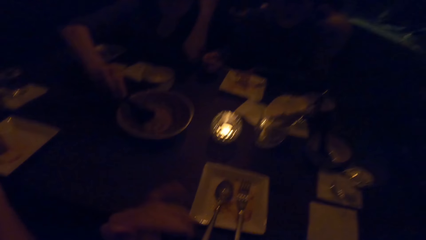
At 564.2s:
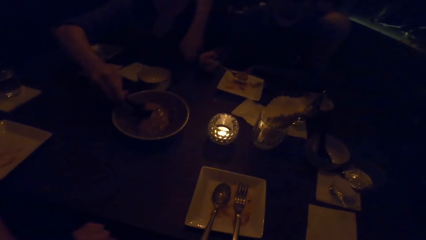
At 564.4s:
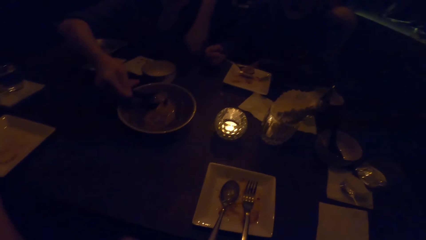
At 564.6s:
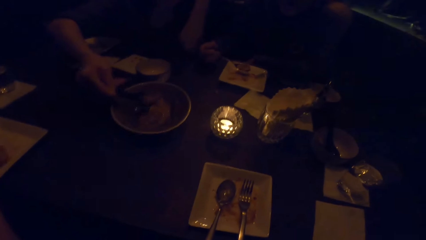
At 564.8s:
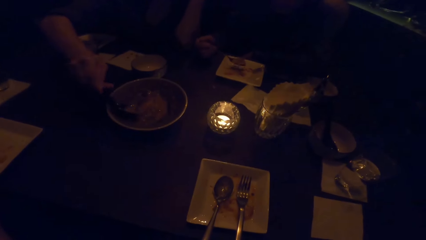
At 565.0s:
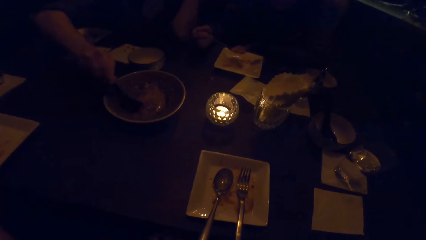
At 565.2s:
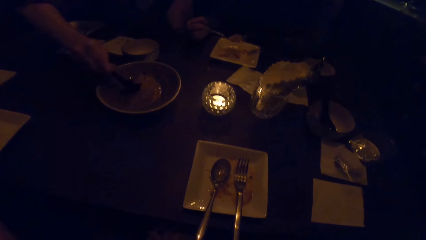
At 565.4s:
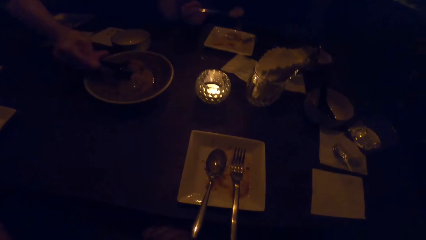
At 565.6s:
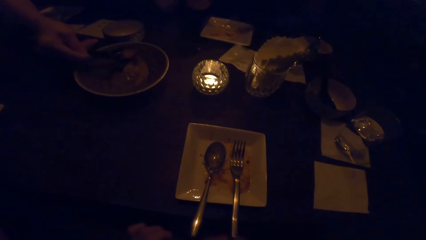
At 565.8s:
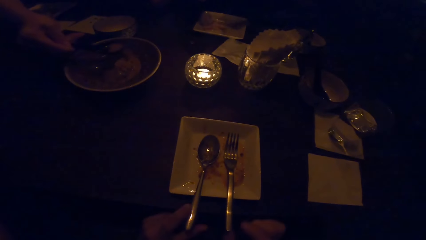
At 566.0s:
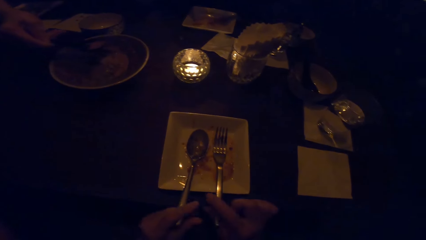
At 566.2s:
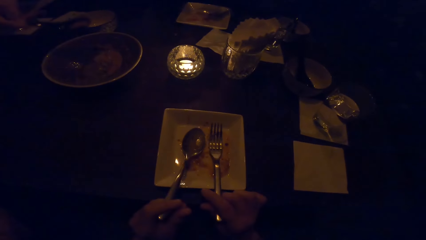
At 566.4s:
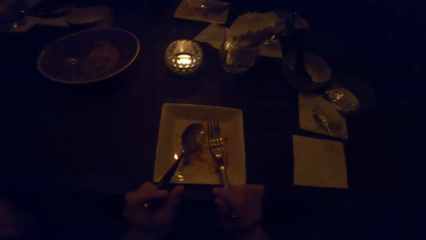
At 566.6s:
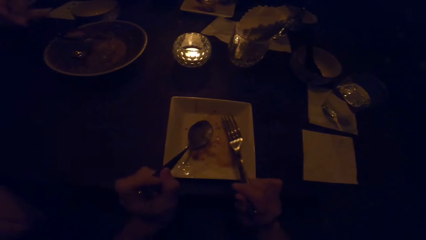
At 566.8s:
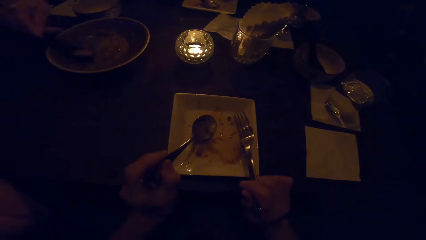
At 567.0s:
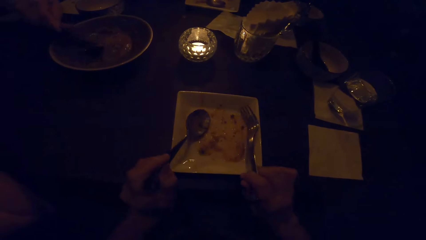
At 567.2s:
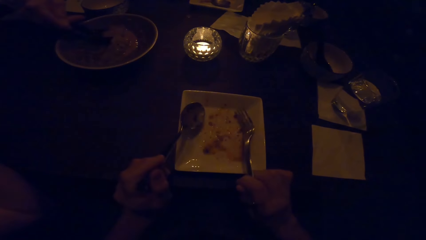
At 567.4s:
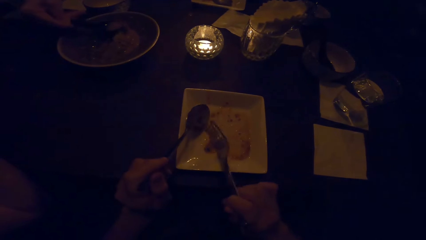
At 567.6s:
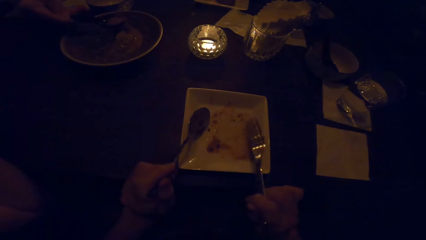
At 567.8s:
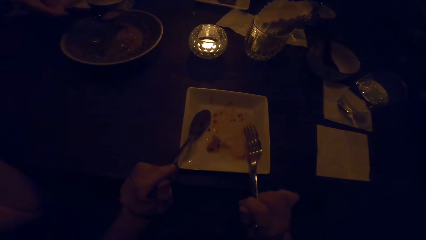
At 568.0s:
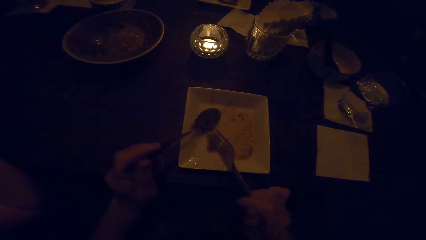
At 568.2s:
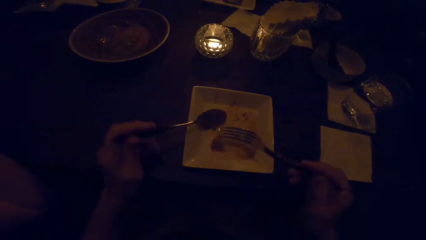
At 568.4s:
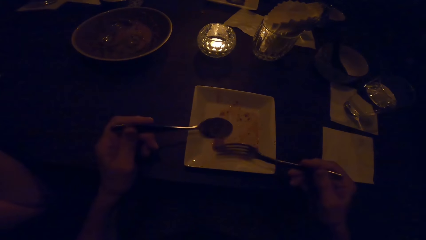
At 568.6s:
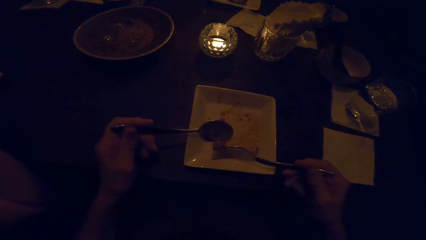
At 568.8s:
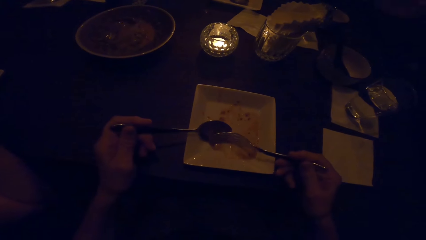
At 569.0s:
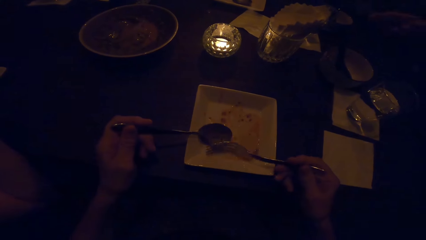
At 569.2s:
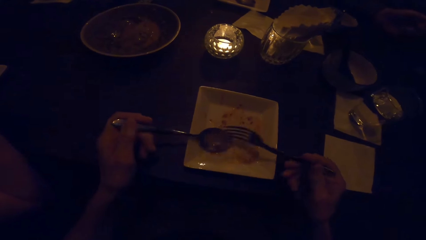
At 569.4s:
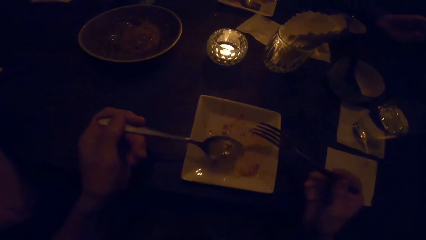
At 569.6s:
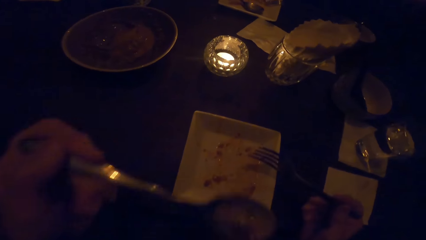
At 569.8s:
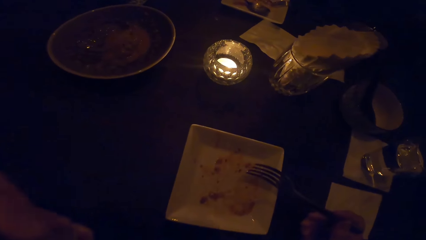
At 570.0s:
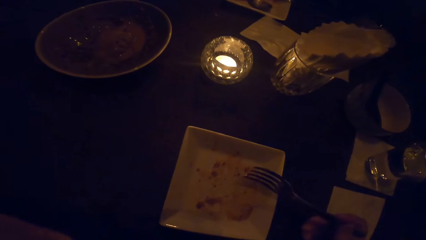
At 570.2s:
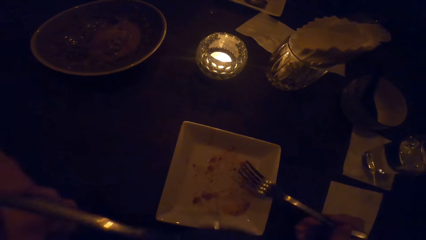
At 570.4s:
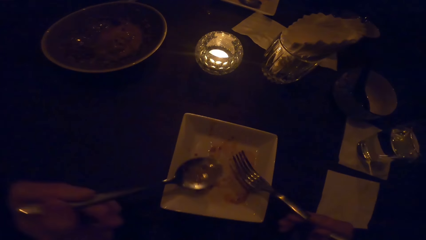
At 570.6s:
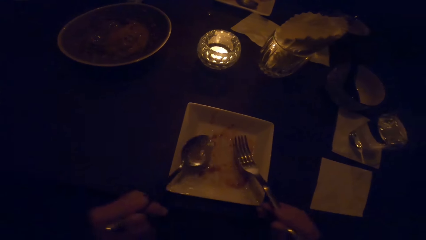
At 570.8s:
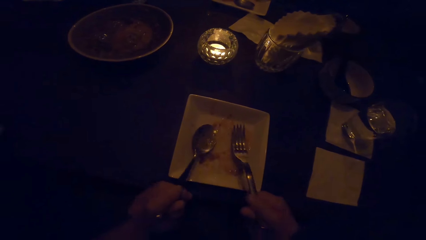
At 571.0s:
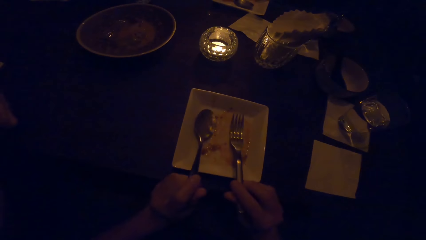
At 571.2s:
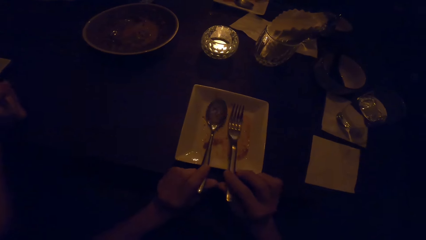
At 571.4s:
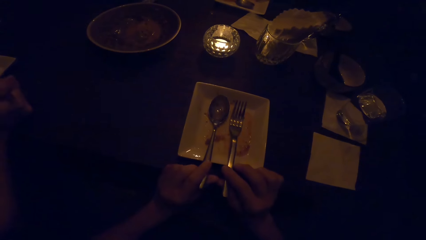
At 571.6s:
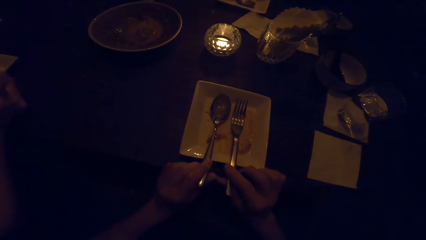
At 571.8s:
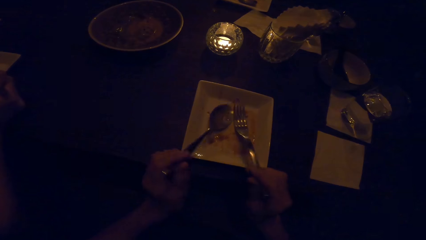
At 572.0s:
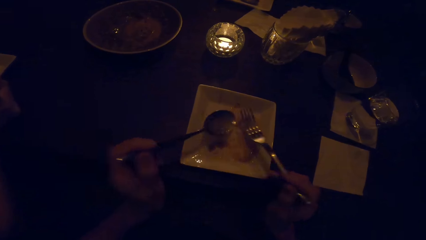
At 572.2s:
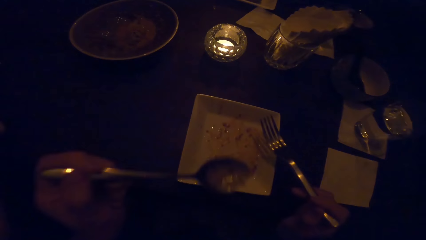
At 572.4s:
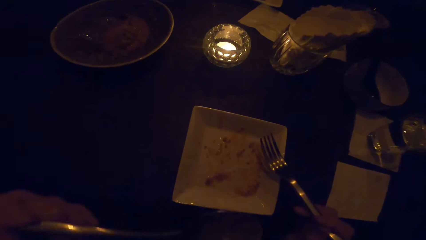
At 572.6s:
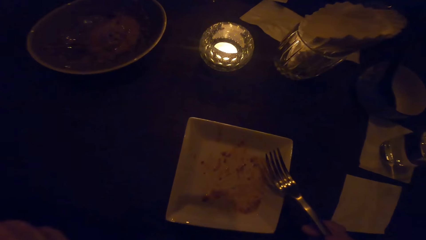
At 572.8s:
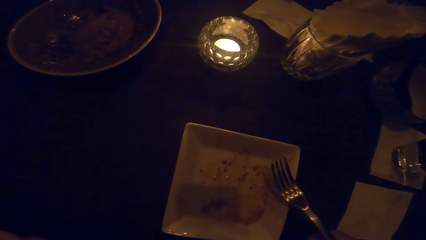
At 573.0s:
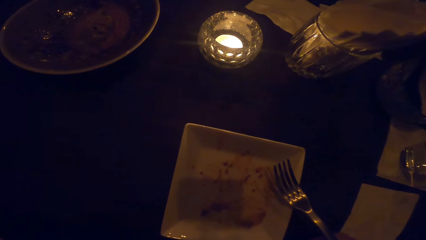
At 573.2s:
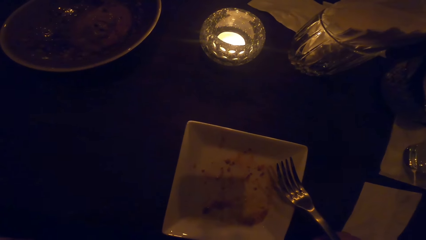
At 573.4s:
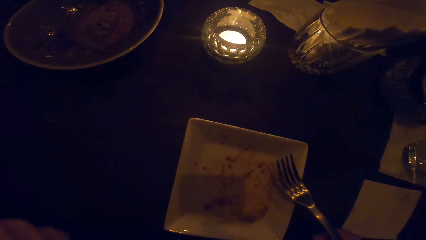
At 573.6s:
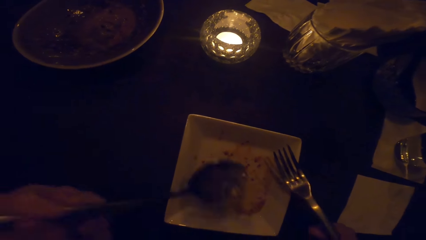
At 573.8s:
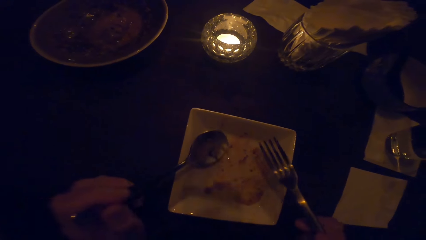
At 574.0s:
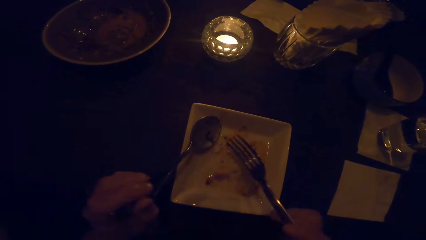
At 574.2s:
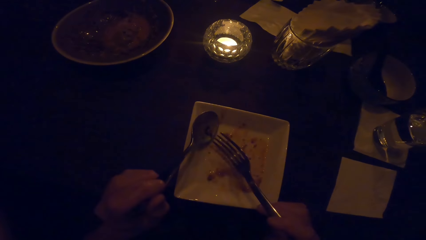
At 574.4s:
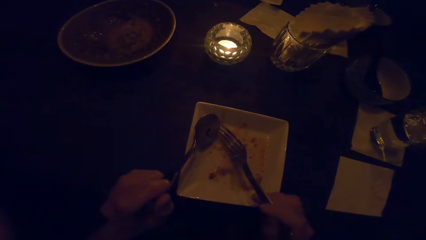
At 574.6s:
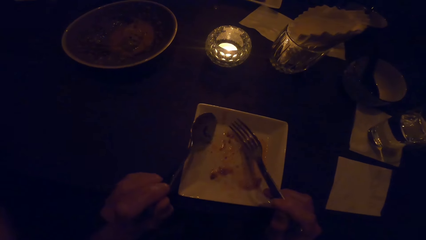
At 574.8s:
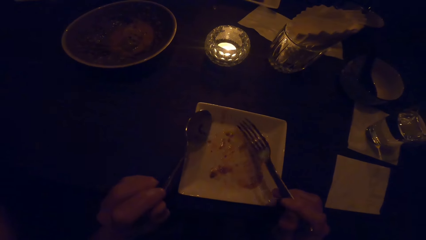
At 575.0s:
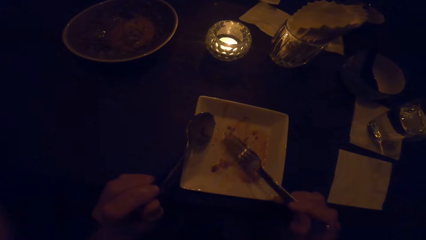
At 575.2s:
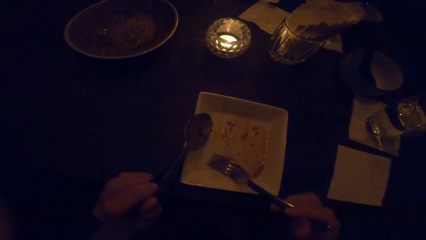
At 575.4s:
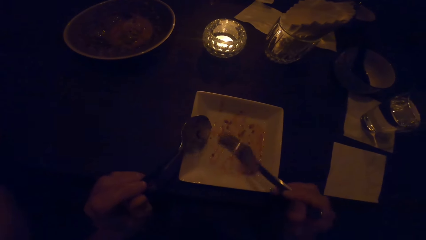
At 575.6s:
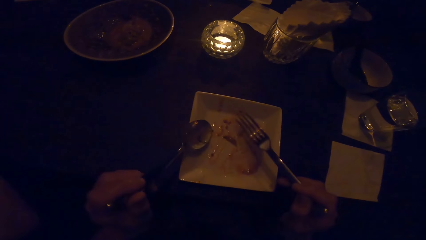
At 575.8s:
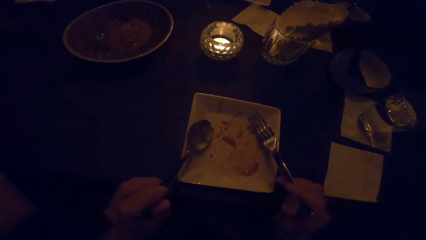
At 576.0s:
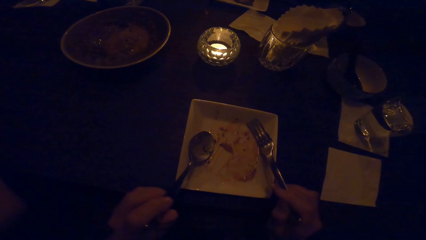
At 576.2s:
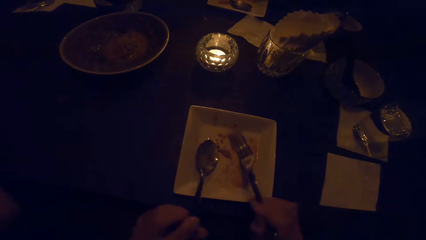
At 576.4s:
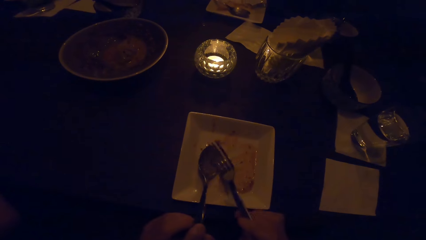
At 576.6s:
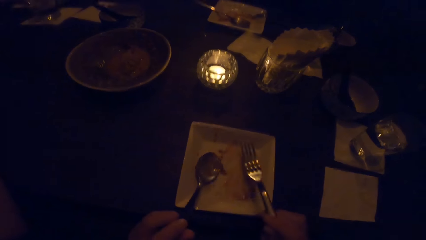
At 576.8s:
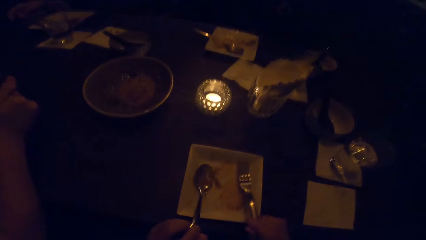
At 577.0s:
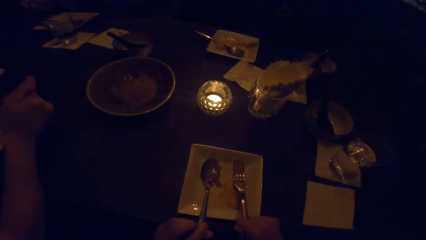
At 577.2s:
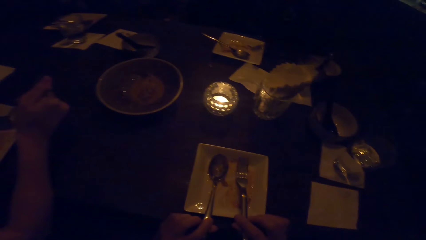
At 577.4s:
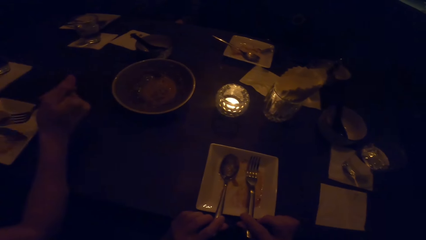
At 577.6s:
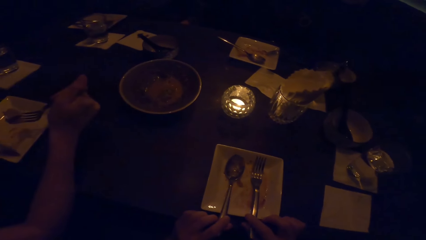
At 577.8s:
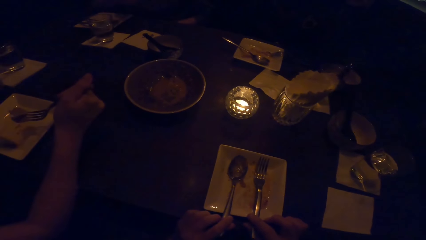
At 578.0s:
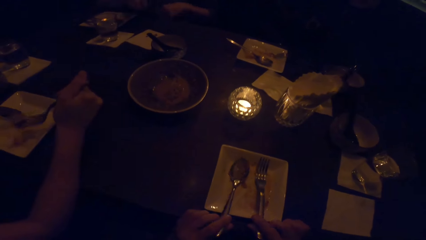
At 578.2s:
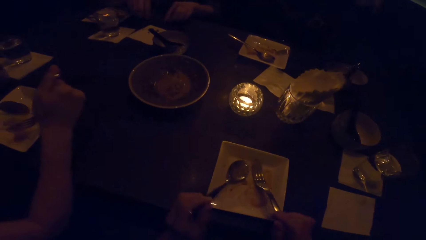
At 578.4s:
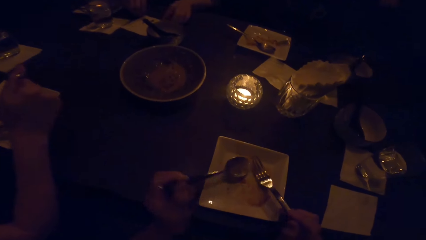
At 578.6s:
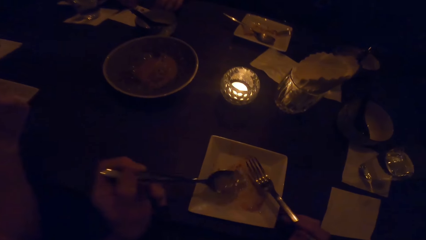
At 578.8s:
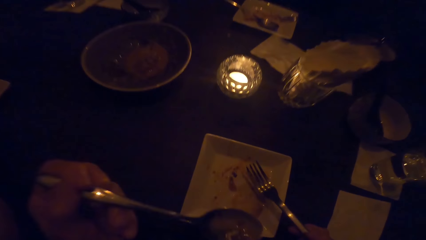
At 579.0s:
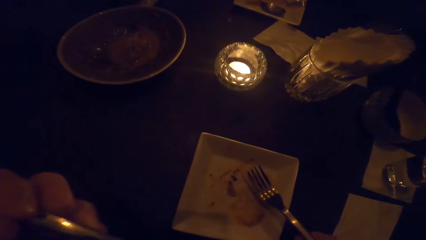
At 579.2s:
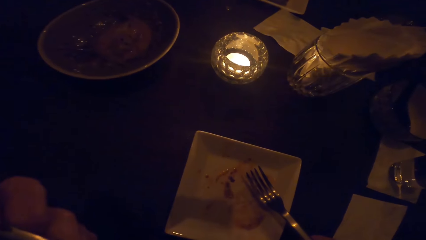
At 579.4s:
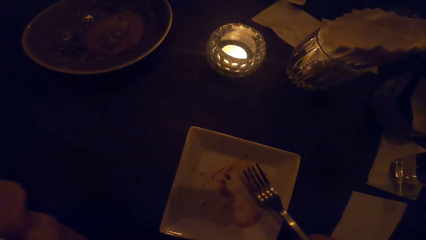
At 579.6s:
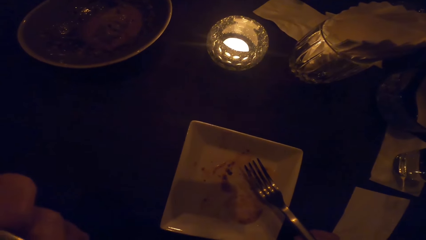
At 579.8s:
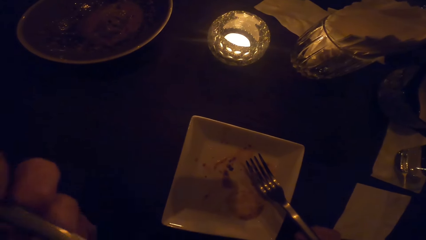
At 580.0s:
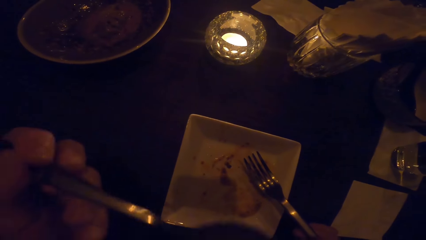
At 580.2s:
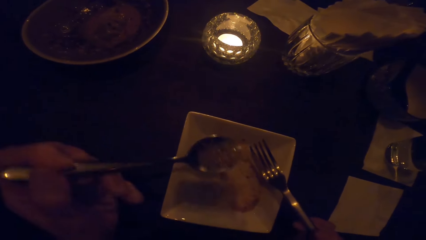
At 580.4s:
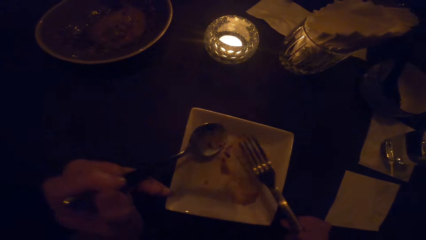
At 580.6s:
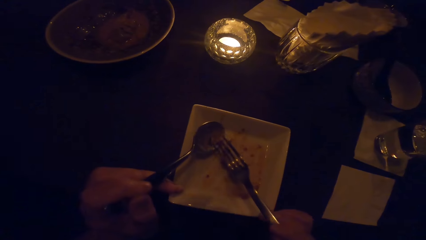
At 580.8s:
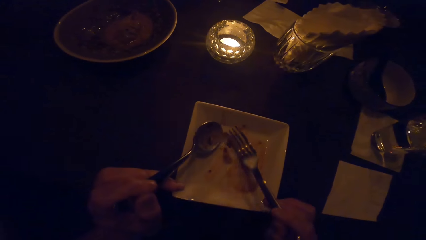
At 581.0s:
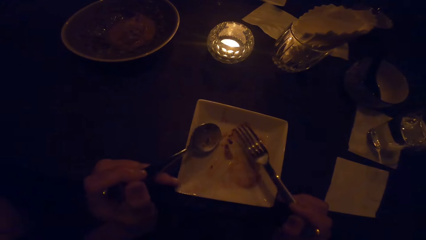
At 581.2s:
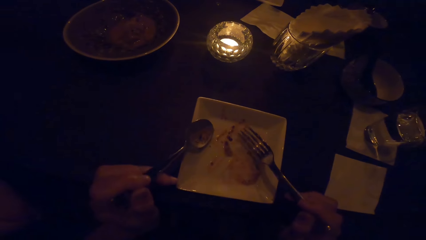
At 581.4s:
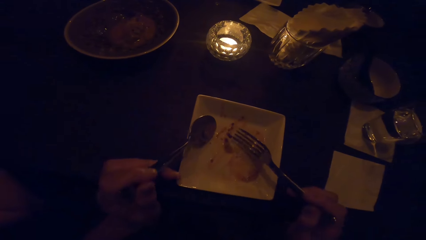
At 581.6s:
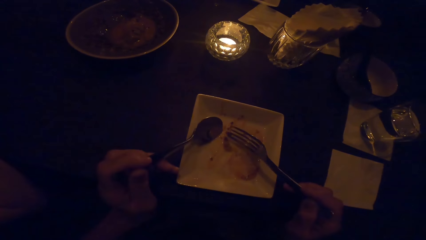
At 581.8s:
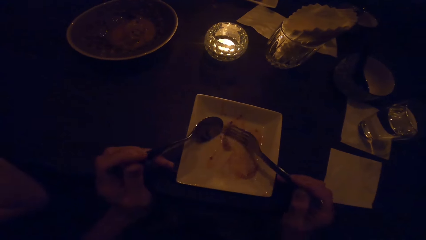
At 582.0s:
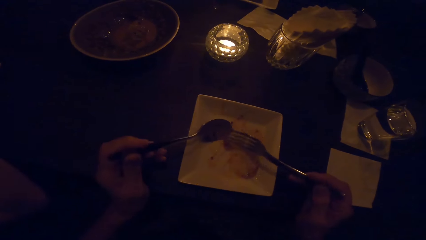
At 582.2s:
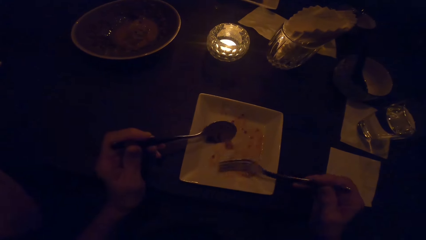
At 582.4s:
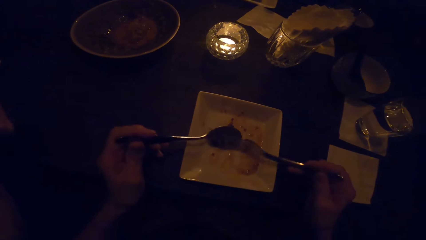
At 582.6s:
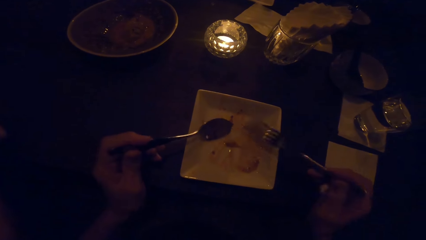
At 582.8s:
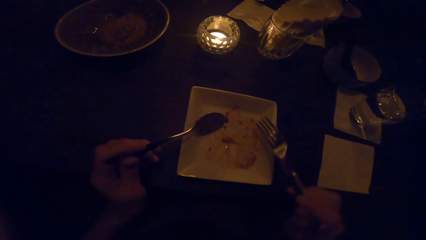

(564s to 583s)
The camera wearer looks at the table. They hold the spoons, pick up a spoon with the left hand, and collect food together in a plate. They drink soup from the spoon with the left hand. They drop the spoons back to the plate. They lift the spoon towards the mouth. They return the spoon to the plate. They collect soup with the spoon. They lift the spoon towards the mouth. They place the spoon on the plate with the left hand.
